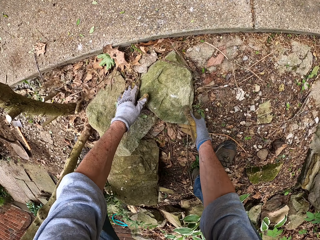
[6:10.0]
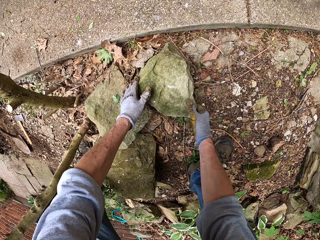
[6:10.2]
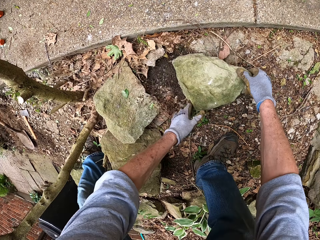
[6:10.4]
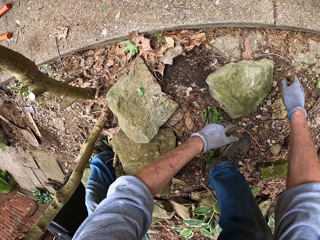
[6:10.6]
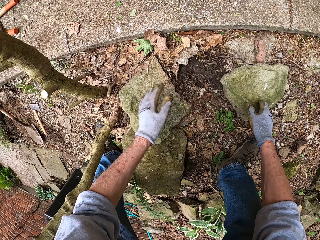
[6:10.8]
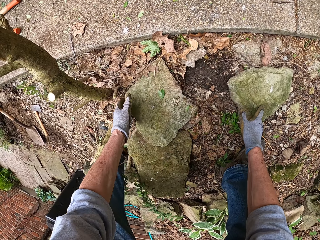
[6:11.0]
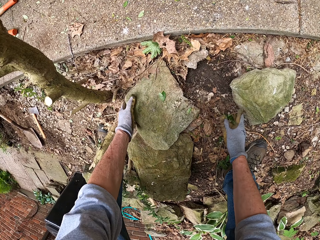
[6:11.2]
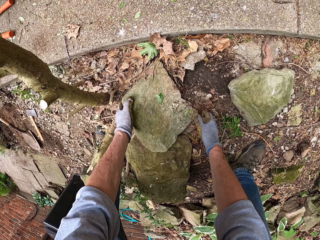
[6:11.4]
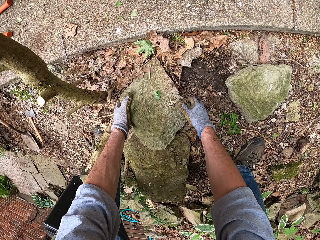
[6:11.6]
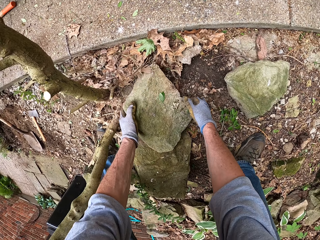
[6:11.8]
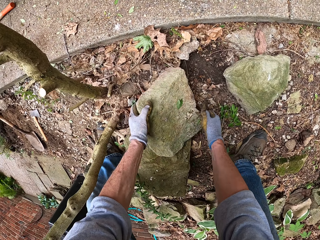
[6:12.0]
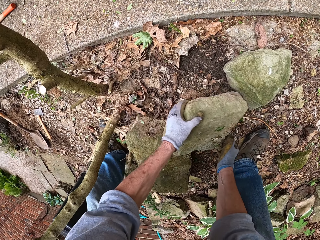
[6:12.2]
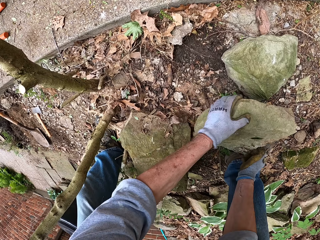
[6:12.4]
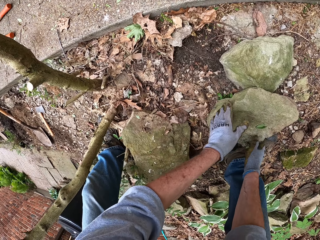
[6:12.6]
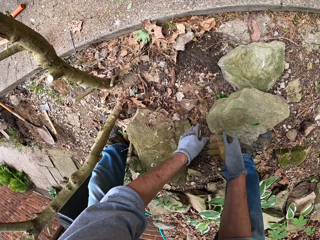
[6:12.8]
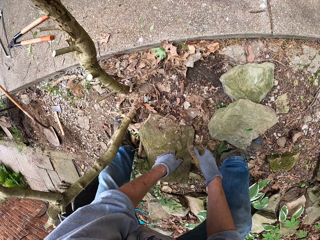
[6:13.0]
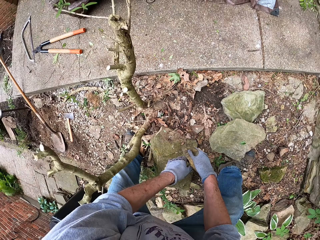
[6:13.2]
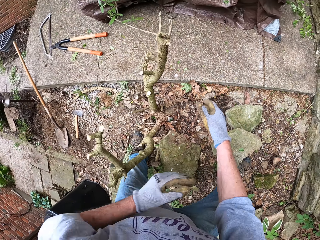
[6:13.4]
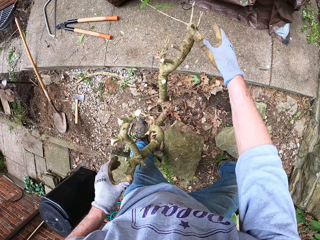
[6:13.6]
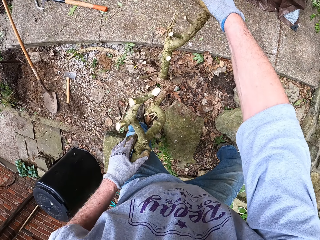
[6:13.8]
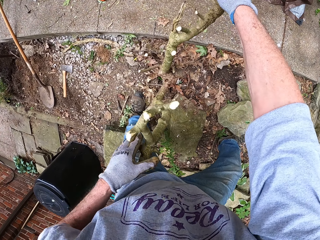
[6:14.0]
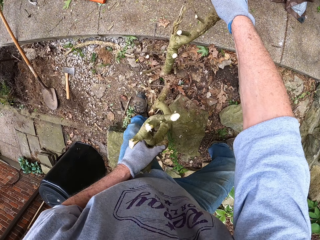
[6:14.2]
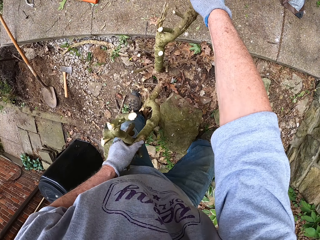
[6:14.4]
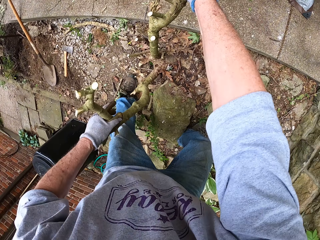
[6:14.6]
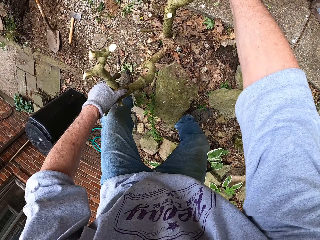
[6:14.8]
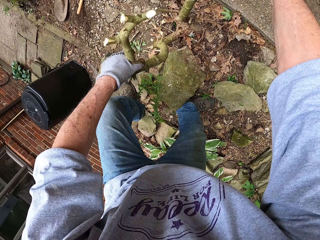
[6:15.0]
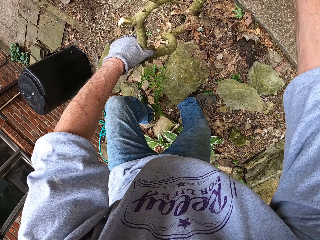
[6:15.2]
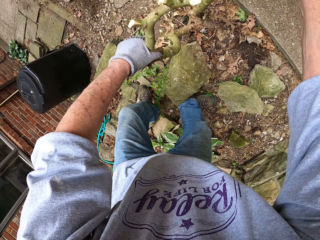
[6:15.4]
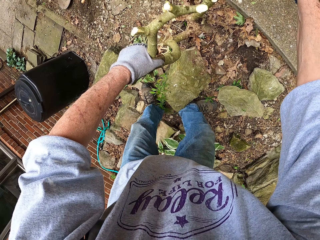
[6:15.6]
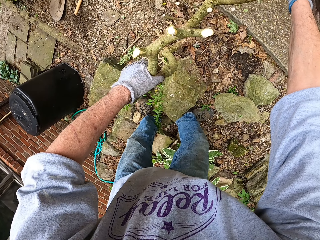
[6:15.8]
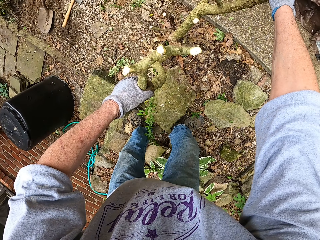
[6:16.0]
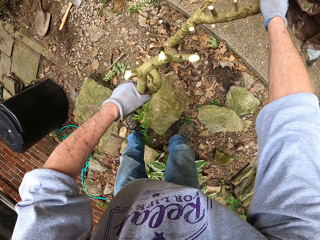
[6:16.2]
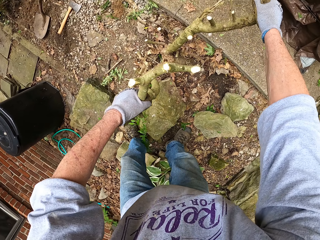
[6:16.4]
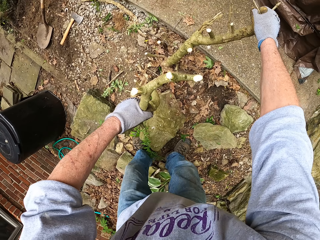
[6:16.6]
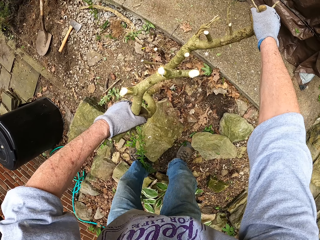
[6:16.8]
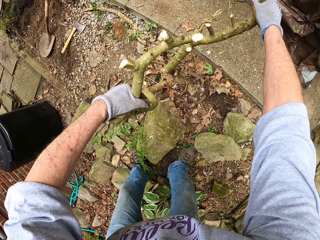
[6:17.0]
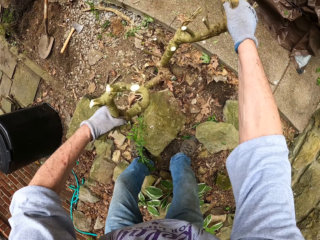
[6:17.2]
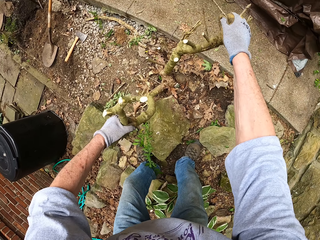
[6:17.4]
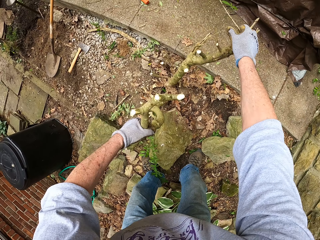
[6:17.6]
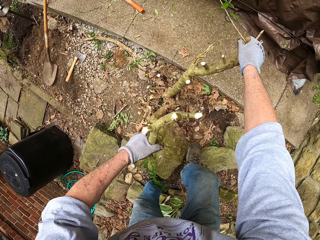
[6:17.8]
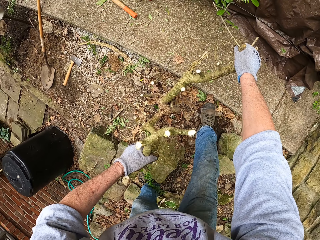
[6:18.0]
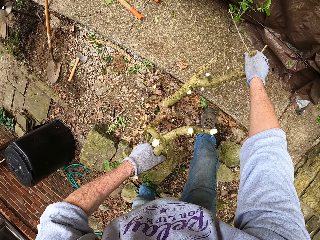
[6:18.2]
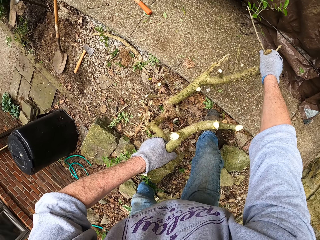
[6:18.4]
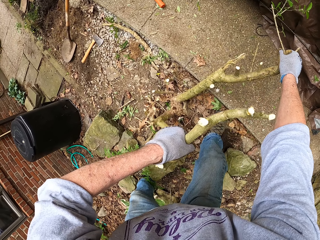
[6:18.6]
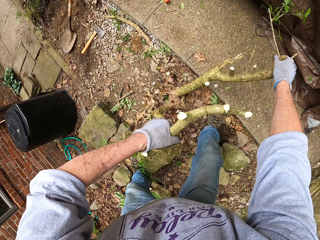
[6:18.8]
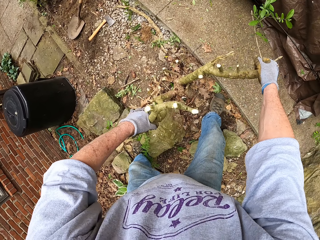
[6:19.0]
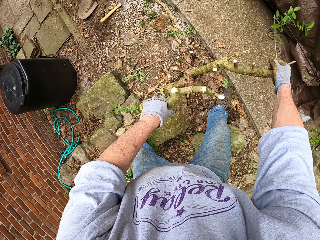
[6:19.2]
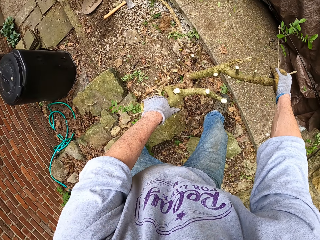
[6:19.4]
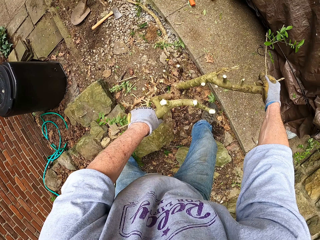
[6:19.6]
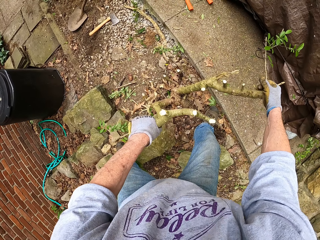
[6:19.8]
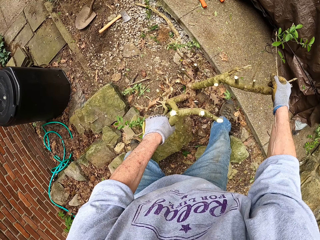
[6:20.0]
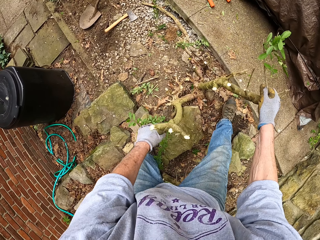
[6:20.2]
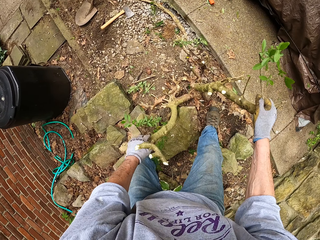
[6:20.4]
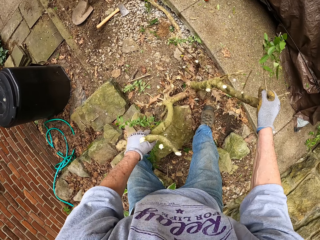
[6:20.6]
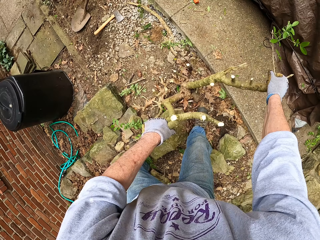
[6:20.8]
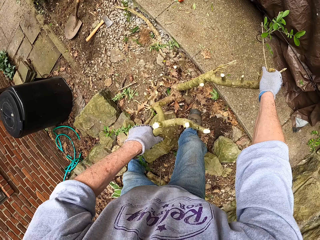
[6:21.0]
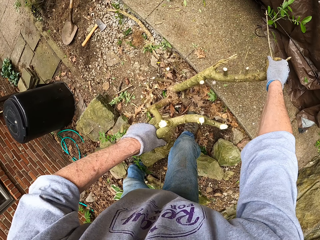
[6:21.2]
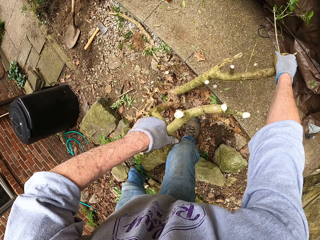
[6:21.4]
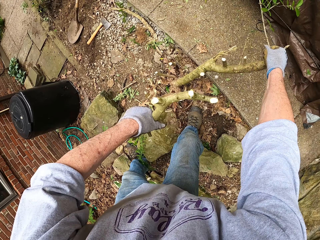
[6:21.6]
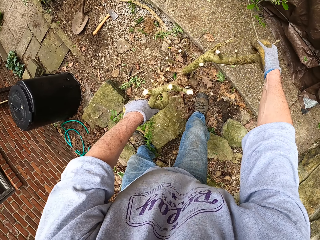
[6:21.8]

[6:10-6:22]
The camera wearer moves a stone aside on the ground with both hands. They move another stone aside on the ground with both hands. They uproot the plant. They pull two stems of the plant with both hands.

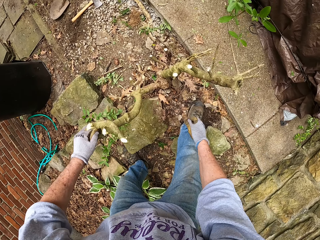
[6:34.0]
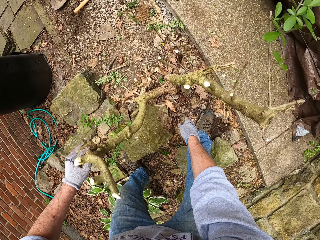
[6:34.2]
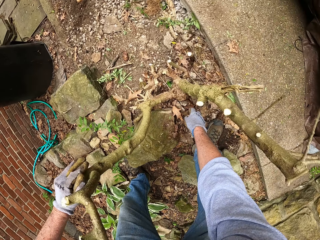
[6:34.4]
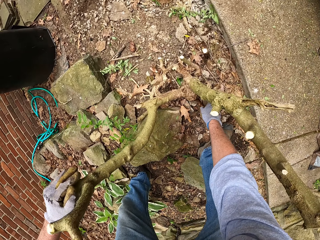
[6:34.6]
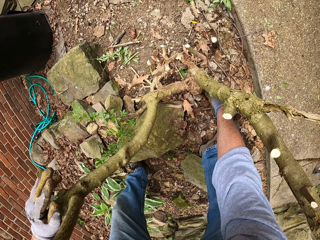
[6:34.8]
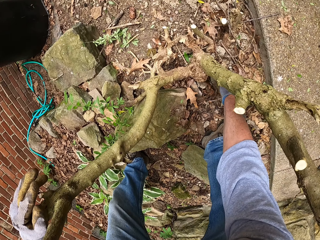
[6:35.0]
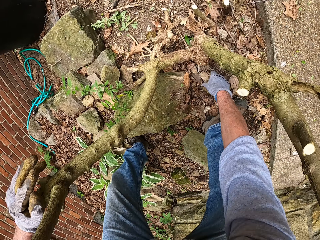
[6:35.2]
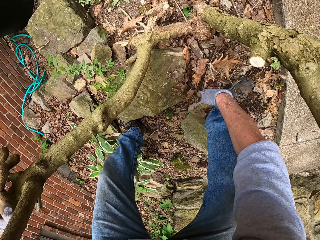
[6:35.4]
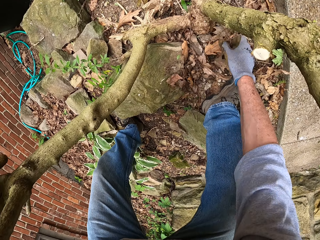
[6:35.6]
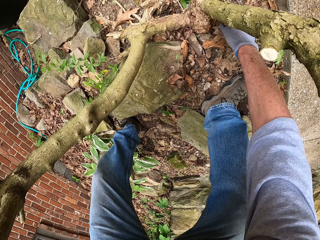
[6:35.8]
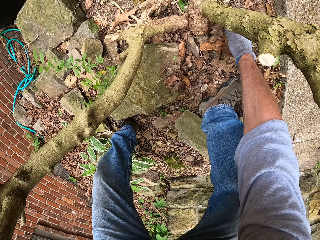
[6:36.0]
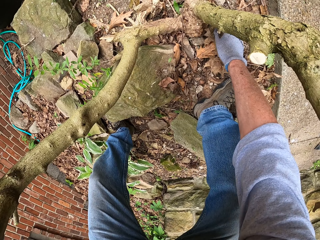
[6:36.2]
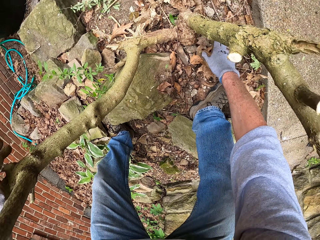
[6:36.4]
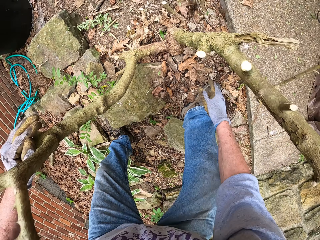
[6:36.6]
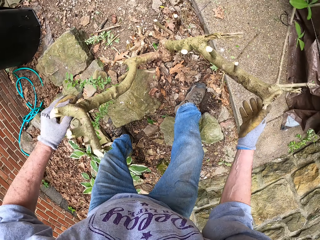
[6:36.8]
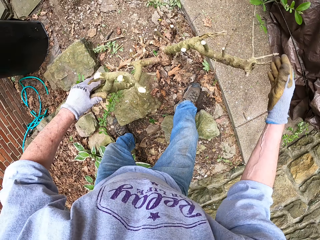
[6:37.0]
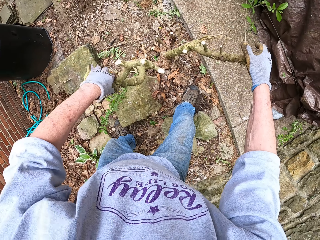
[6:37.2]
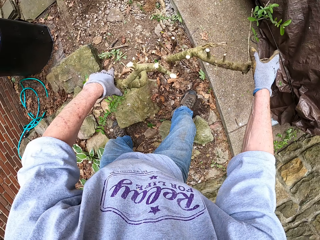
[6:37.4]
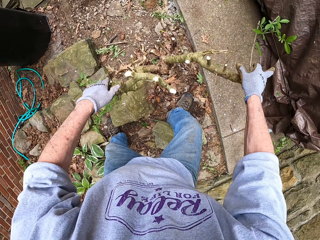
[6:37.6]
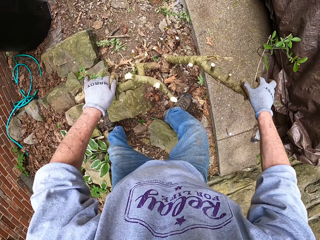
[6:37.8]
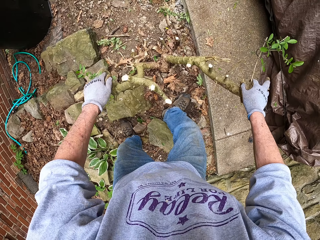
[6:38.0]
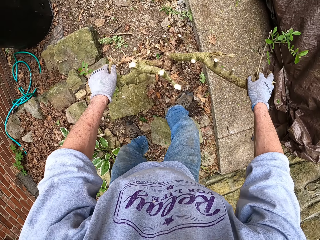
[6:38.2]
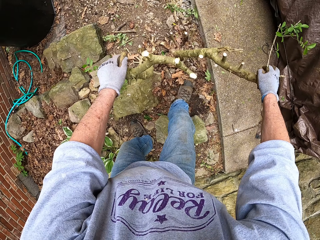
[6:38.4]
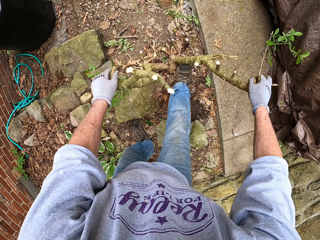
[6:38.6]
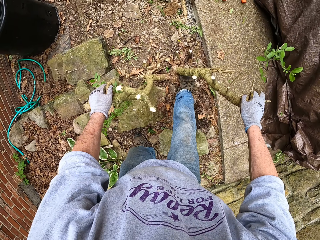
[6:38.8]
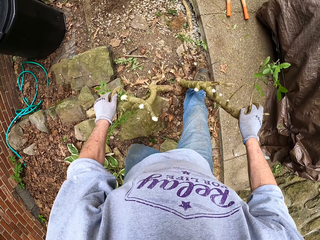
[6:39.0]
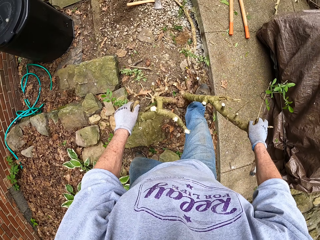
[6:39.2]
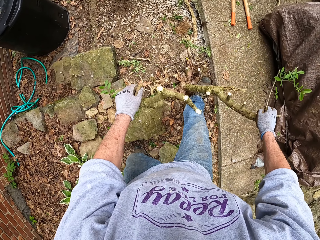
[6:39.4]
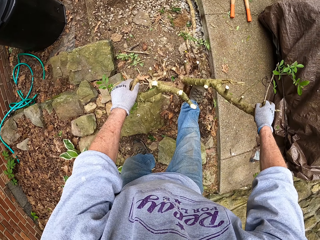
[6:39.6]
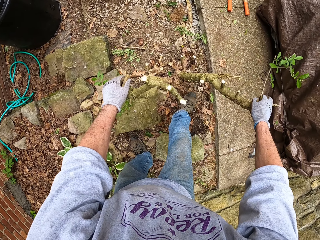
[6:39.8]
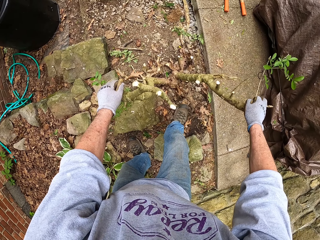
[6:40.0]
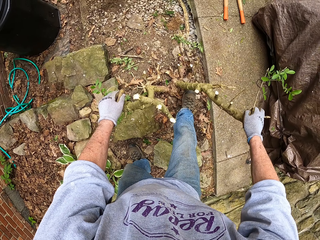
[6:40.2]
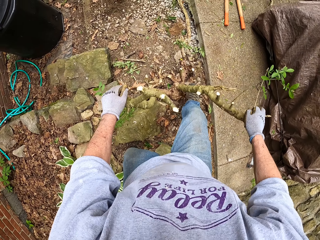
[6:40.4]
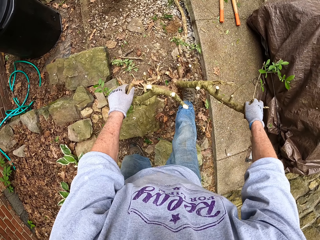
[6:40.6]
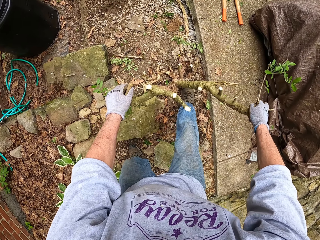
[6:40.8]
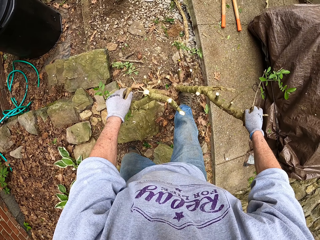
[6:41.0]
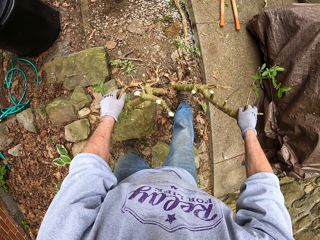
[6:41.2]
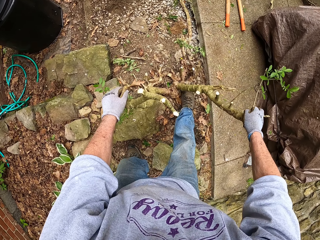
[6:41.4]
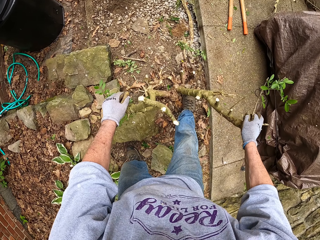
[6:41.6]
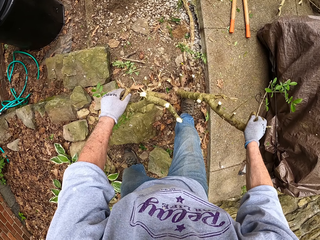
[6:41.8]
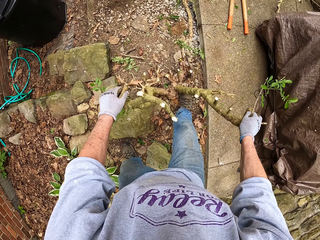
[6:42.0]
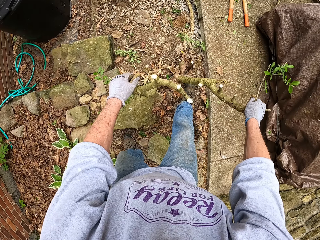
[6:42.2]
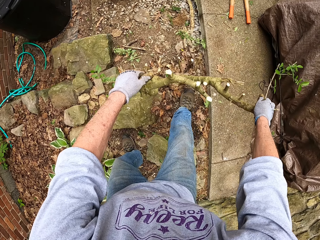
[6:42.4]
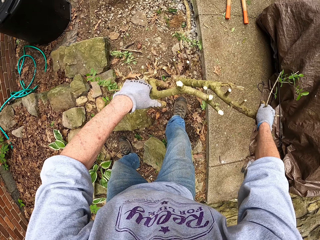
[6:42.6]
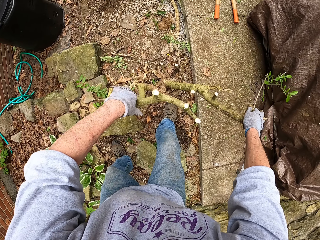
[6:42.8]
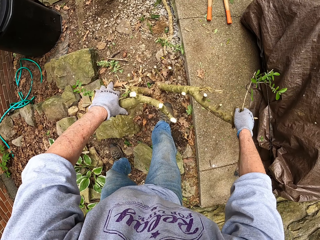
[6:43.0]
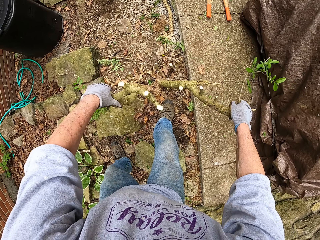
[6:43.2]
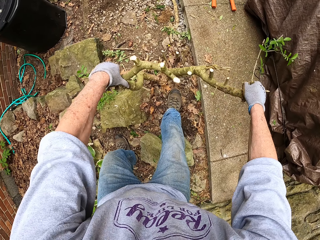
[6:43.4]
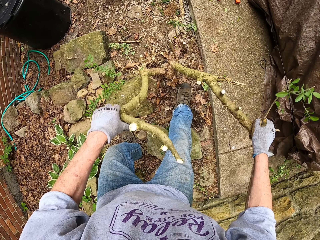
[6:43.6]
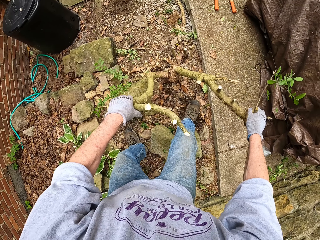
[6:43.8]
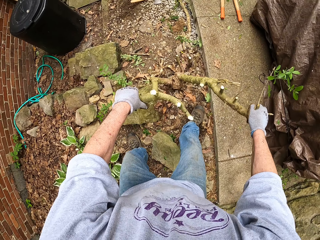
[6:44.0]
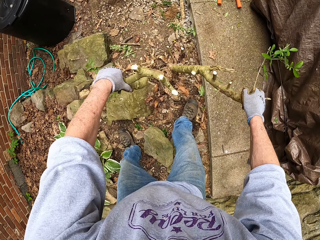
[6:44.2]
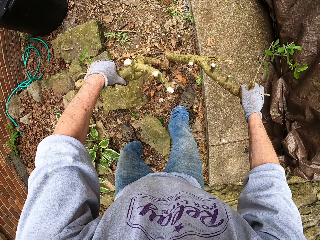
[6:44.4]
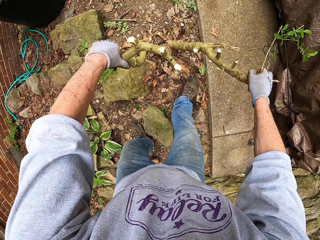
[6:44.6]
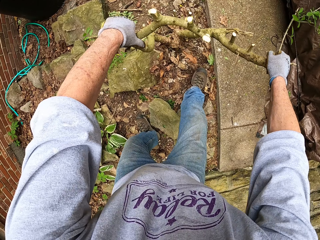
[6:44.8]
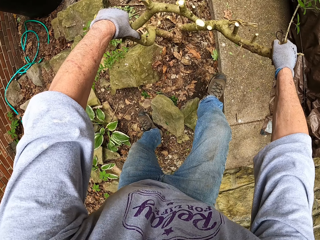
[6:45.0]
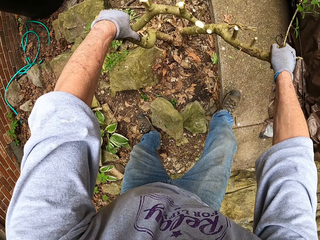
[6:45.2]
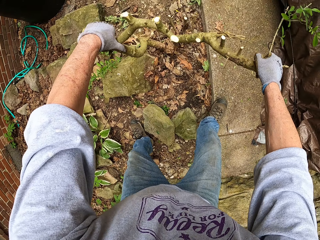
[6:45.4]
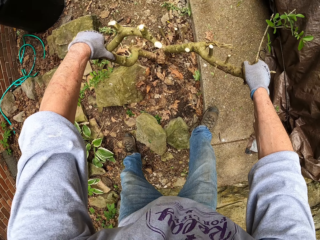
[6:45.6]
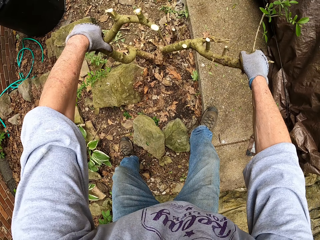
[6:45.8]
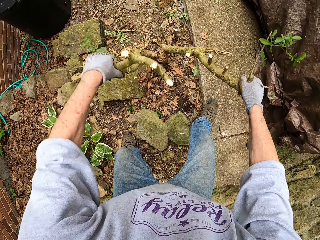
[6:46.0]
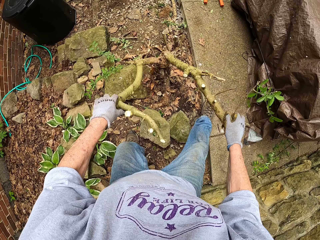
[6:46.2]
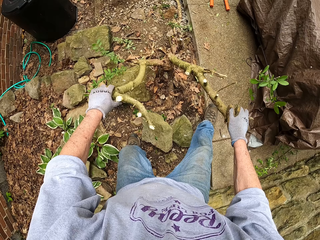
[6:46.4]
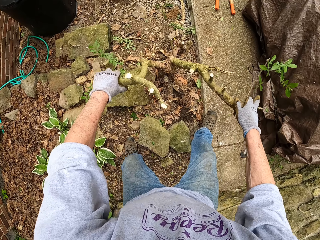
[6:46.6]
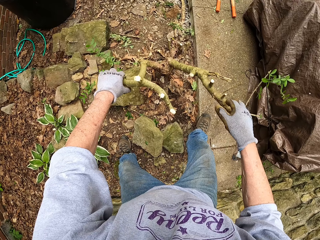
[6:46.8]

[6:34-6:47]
The camera wearer pulls the root of the plant with his right hand. He stamps the soil around the plant with his foot. He pulls two stems of the plant with both hands.
